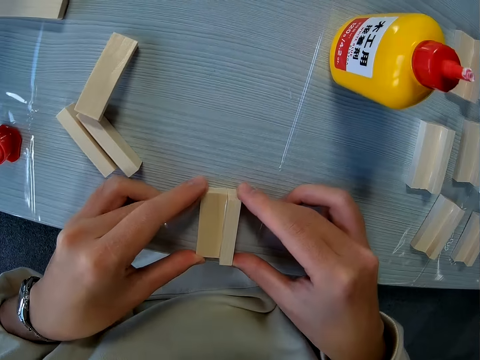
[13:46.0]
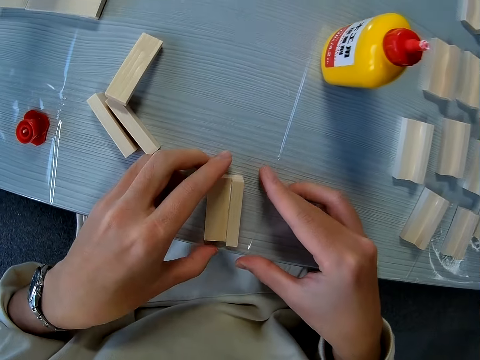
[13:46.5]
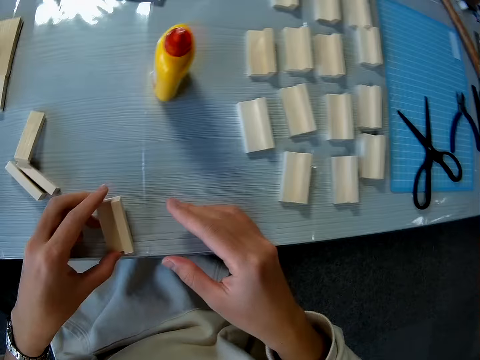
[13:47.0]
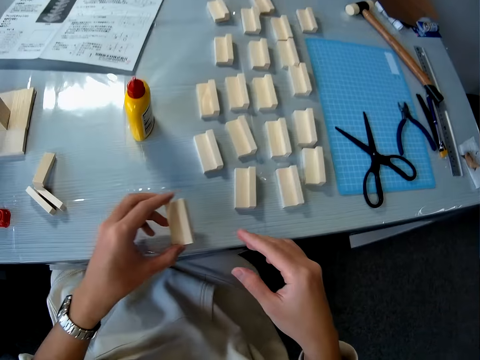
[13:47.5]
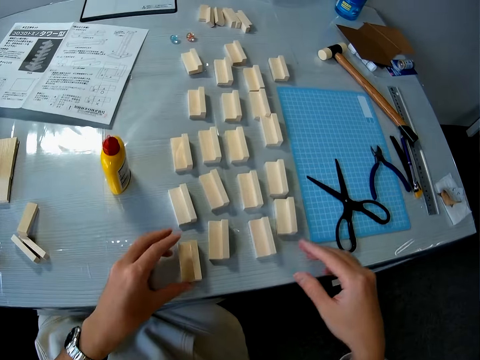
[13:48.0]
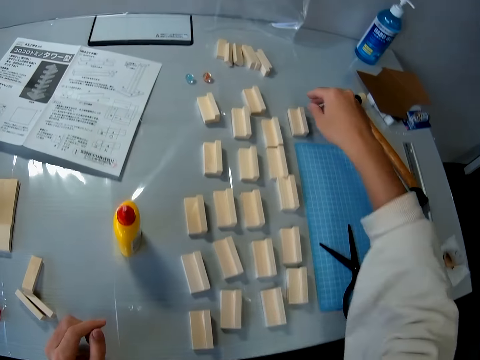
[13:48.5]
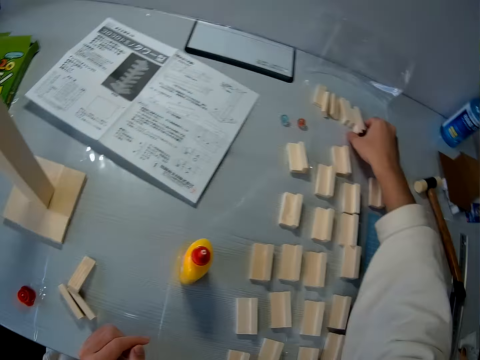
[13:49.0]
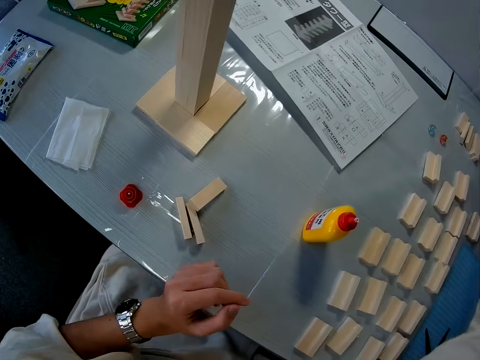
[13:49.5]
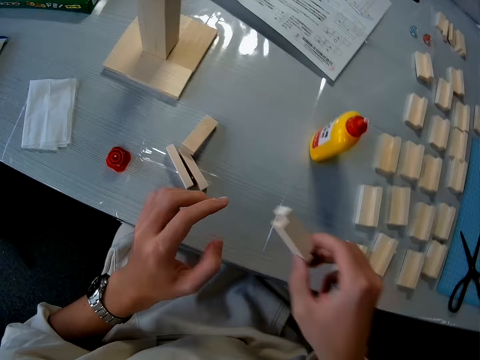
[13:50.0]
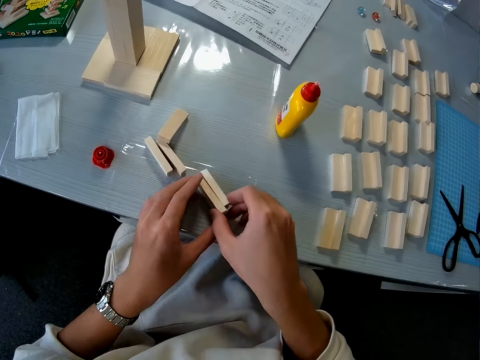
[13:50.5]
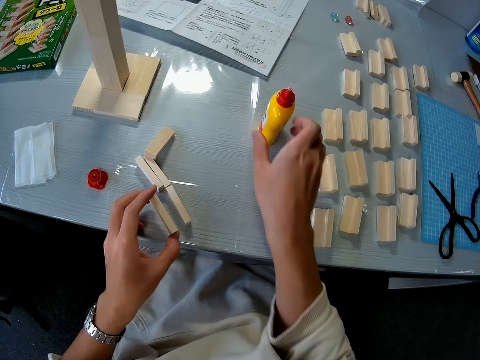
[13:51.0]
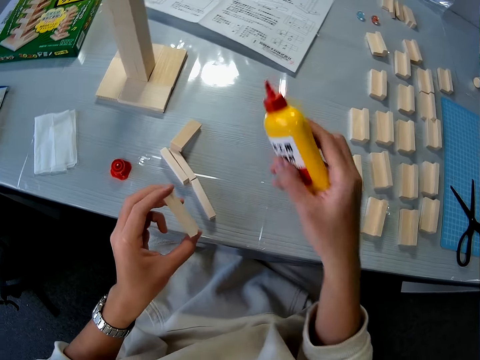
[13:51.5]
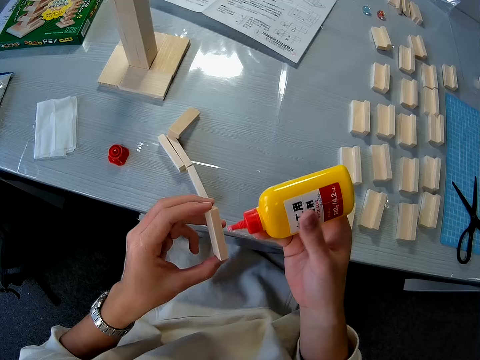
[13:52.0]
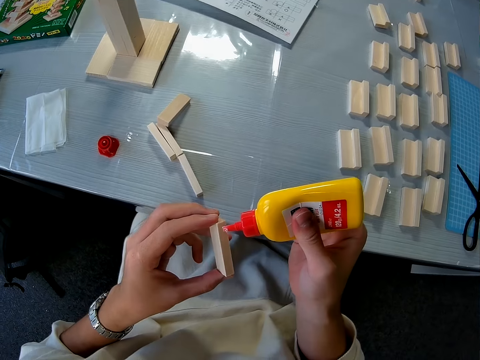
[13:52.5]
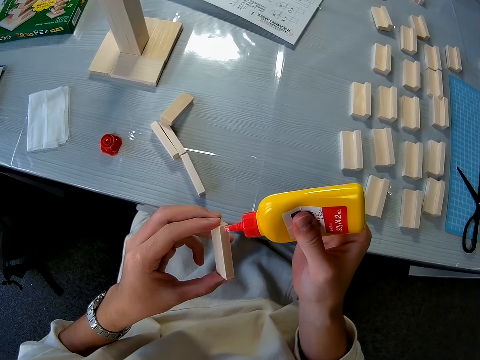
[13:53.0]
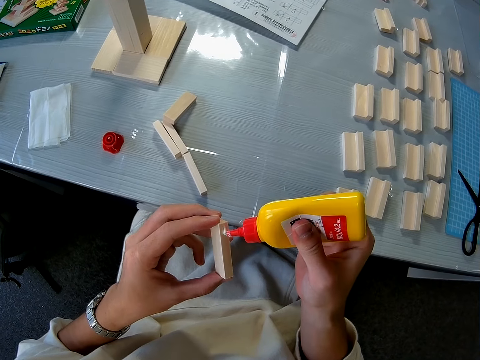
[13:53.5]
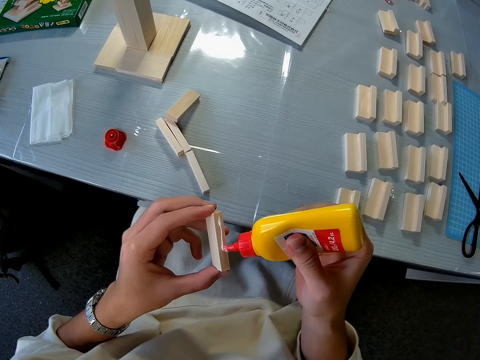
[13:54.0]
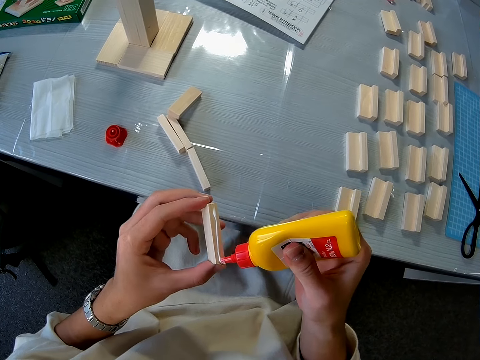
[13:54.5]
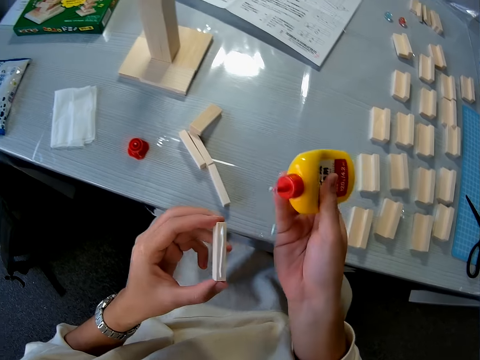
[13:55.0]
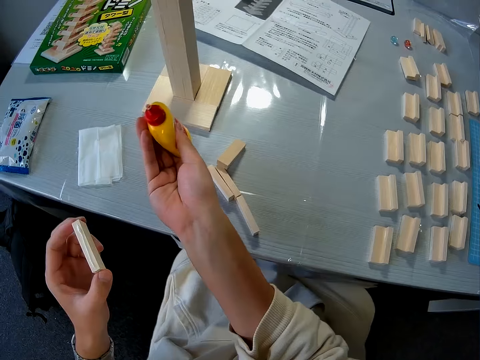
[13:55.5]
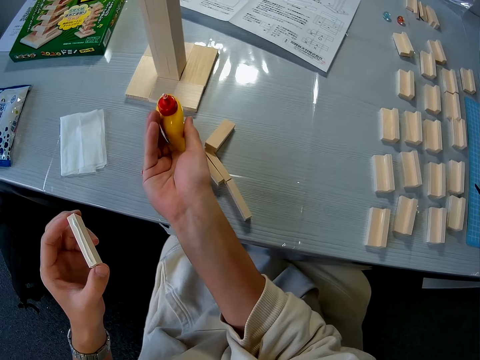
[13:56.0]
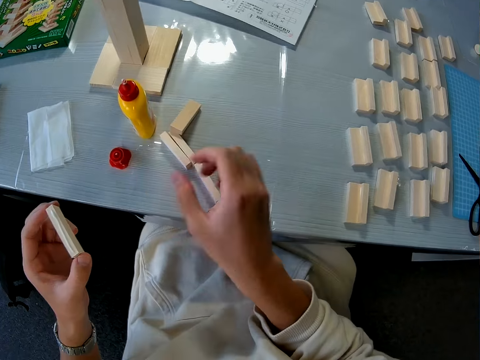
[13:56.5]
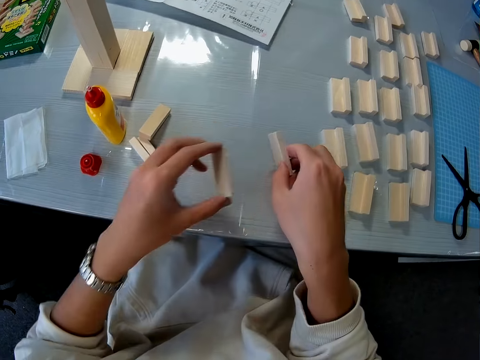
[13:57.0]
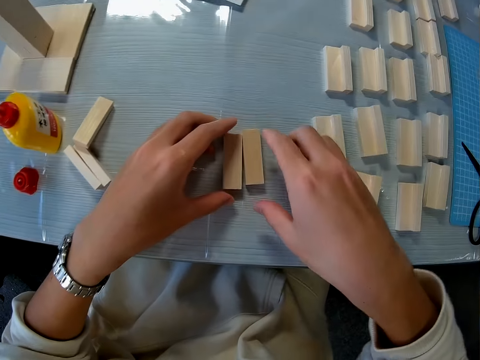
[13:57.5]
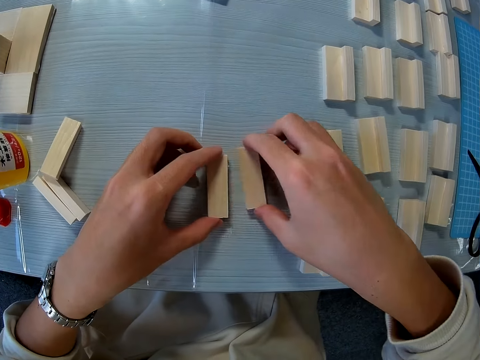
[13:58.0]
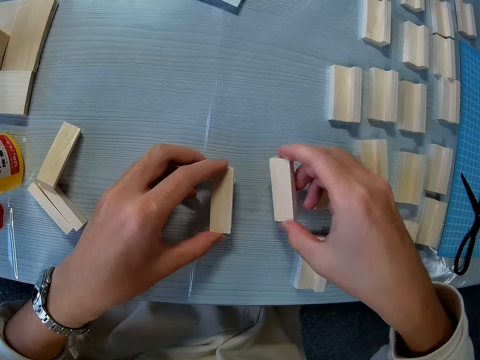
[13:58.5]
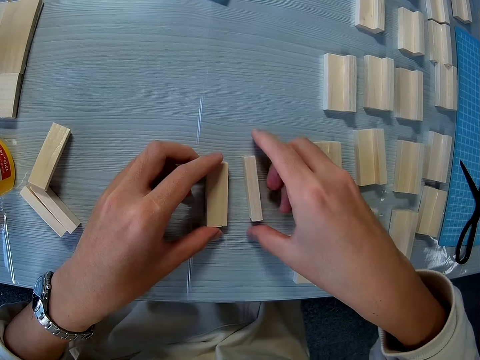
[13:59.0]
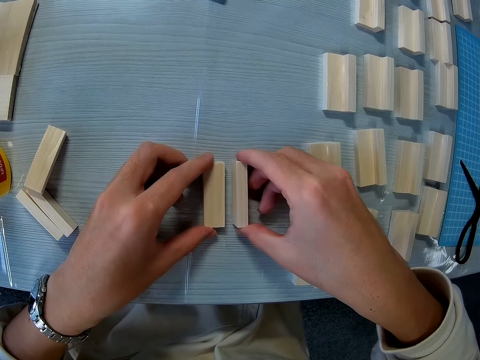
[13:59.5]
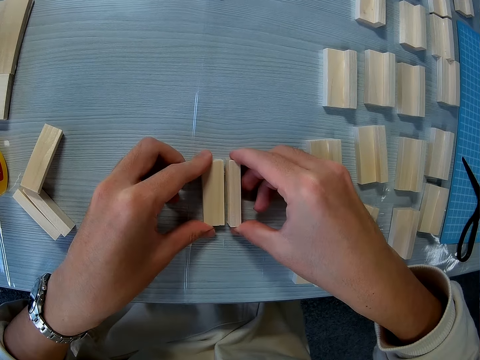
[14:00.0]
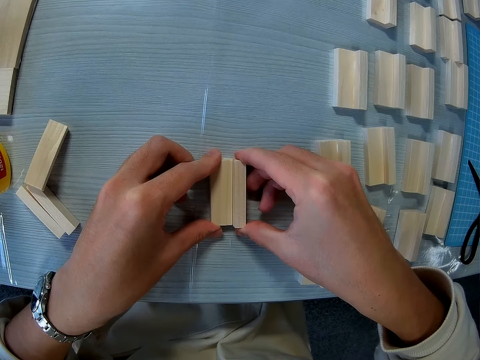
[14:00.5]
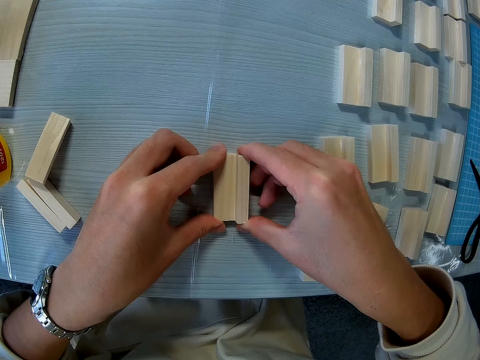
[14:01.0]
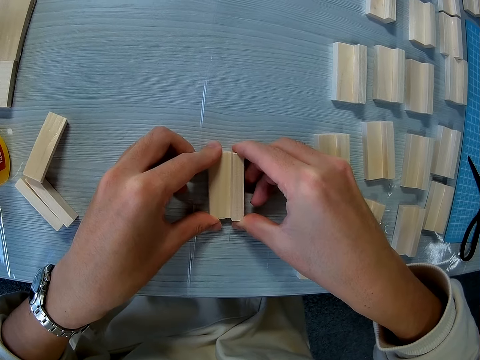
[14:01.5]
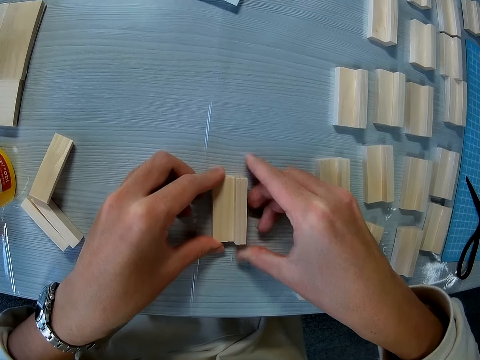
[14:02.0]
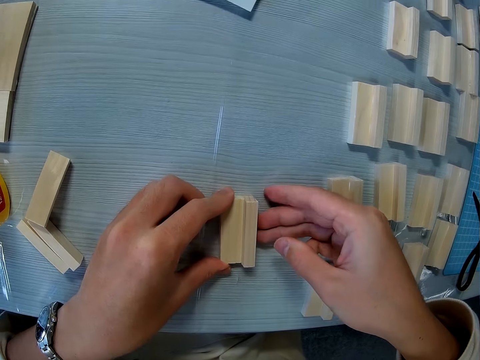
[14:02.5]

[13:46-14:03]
The camera wearer picks up a piece of wood craft from the table. They pick up glue from the table. They glue the piece of wood craft. They drop the glue. They attach two pieces of wood craft.

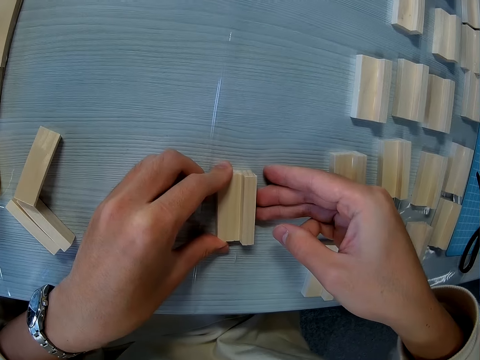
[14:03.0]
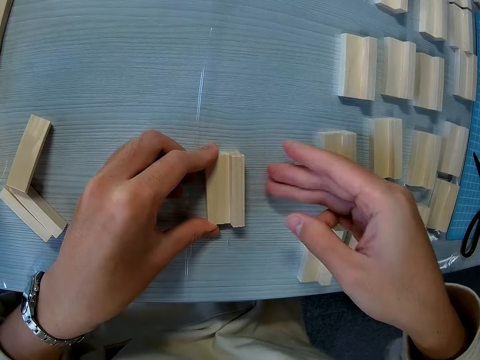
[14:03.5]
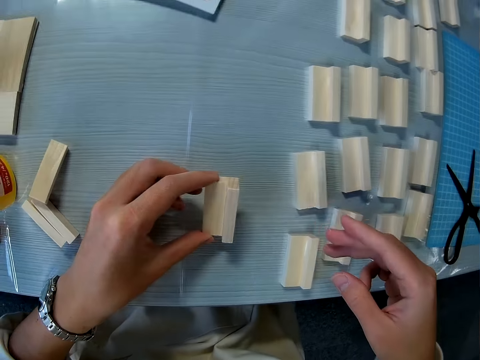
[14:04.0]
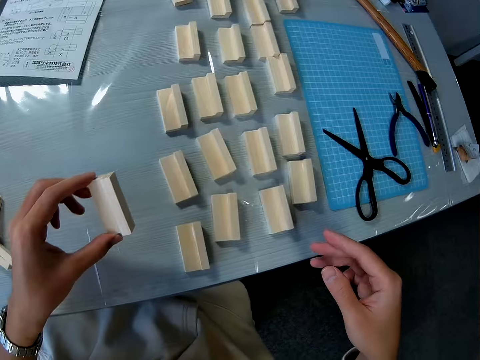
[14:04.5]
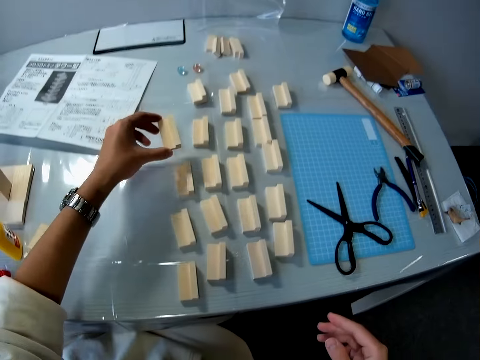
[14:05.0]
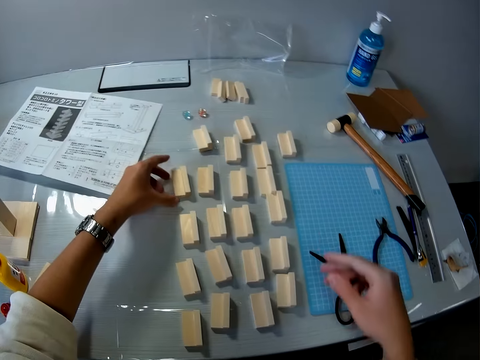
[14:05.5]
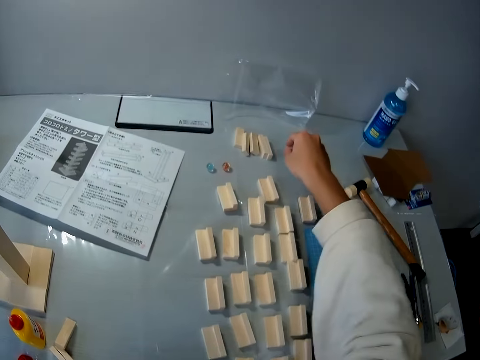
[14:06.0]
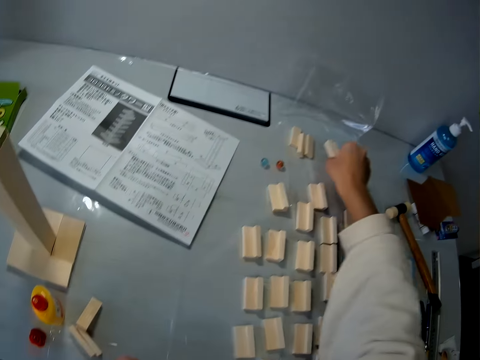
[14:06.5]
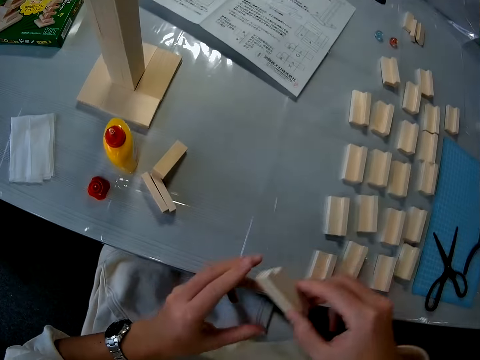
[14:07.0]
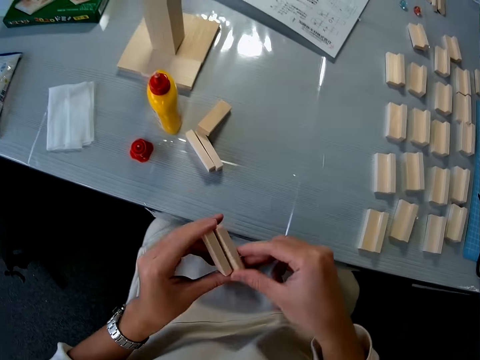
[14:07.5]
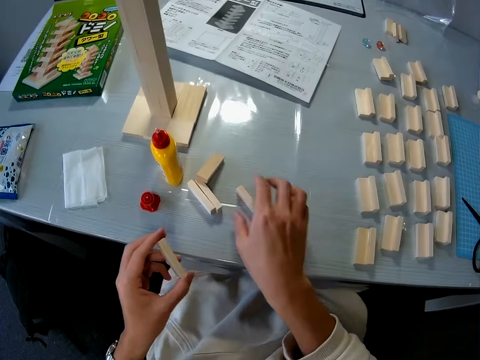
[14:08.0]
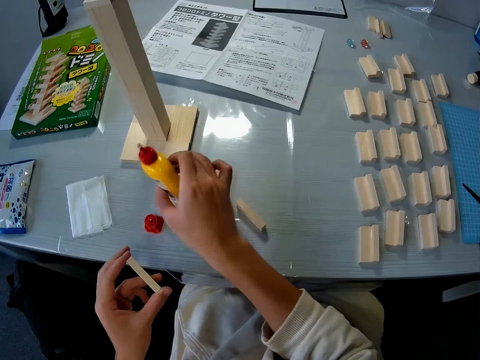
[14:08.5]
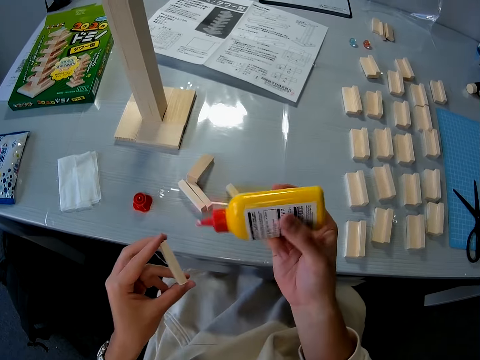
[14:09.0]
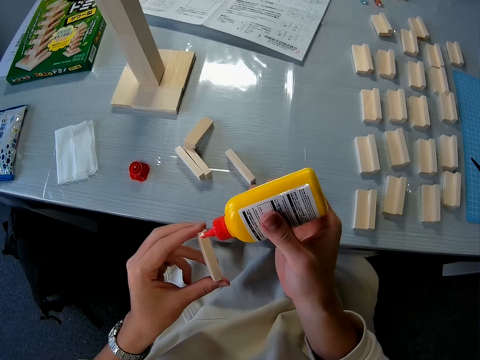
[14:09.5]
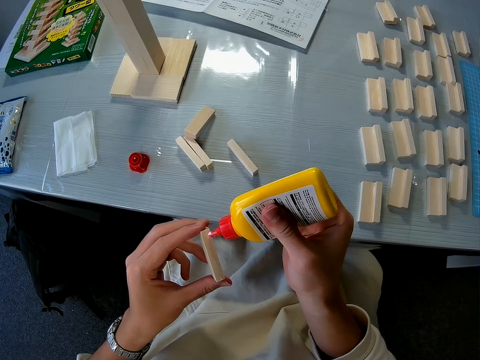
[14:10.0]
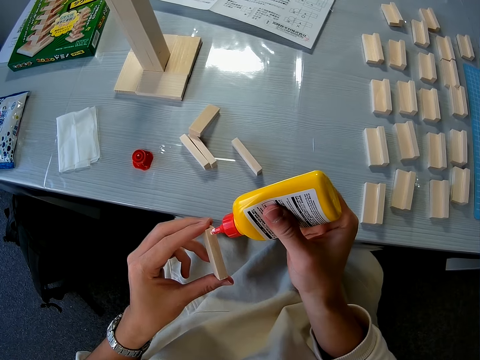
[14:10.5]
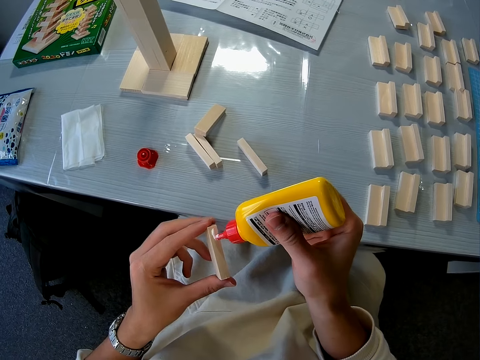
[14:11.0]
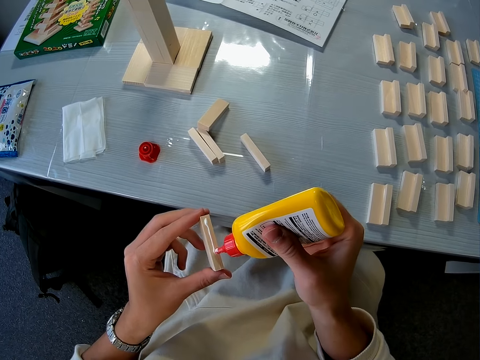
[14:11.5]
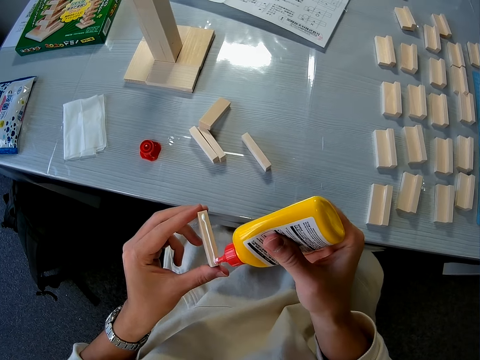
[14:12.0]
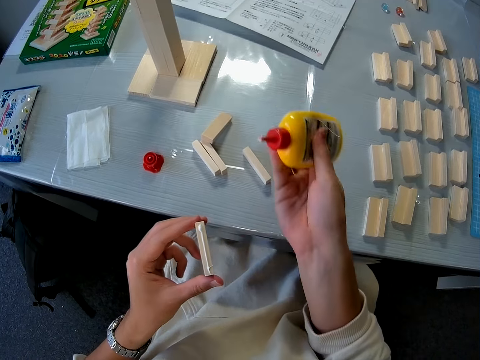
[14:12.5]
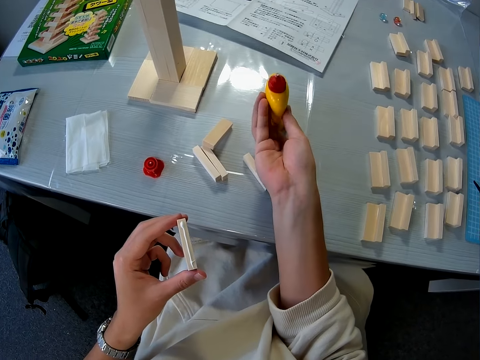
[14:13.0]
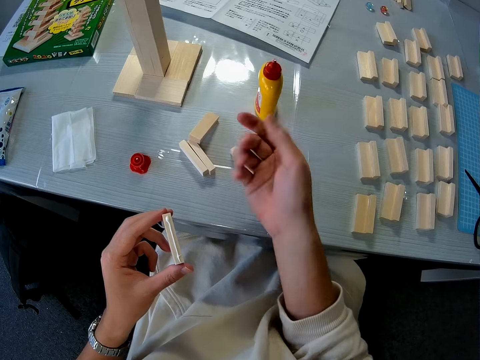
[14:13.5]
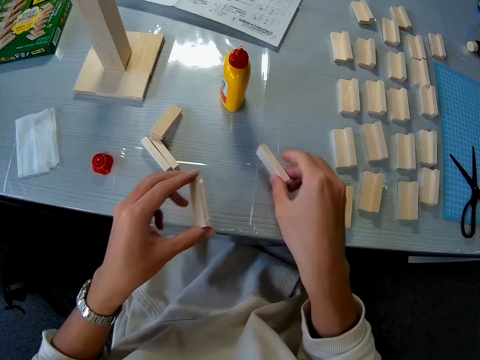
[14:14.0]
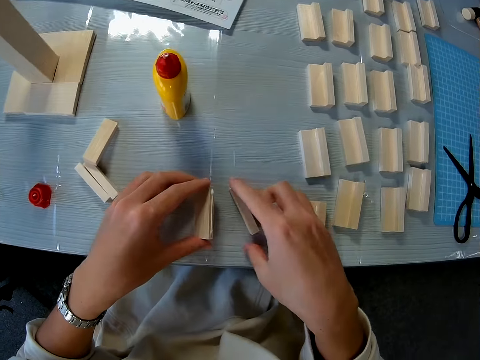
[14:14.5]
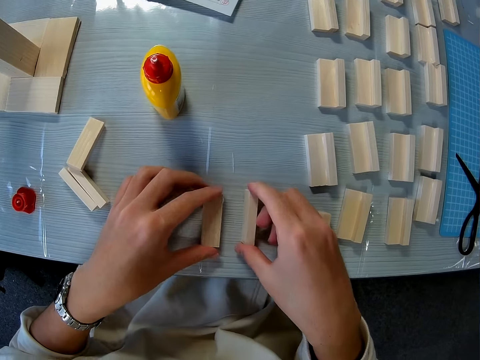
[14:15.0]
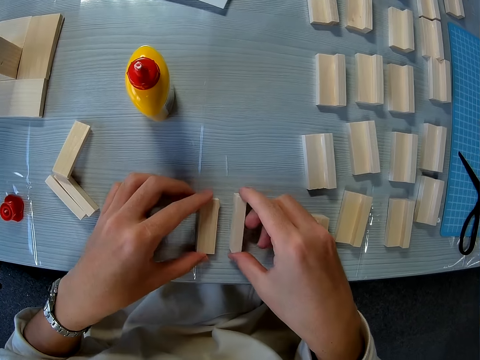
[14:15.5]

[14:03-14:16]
The camera wearer places the wood crafts on the table. They pick a piece of wood craft from the table. They pick the glue from the table. They glue the piece of wood craft. They put the glue on the table. They attach two pieces of wood craft.
